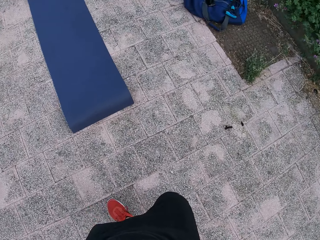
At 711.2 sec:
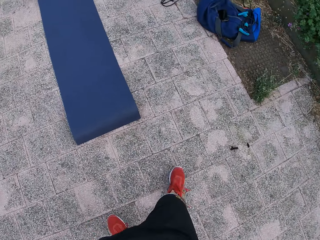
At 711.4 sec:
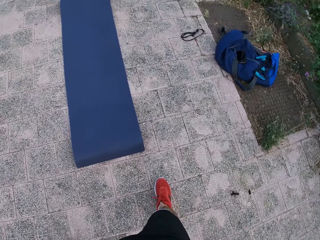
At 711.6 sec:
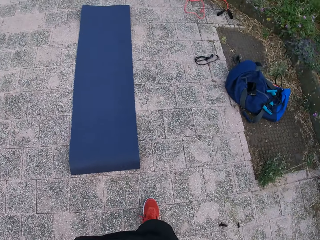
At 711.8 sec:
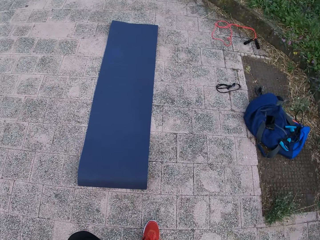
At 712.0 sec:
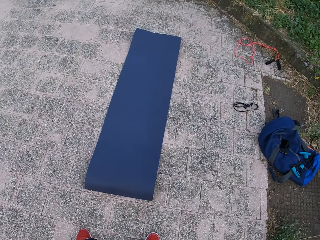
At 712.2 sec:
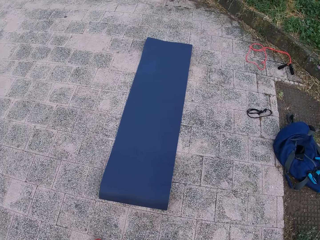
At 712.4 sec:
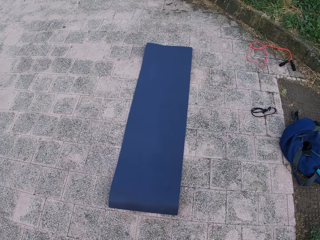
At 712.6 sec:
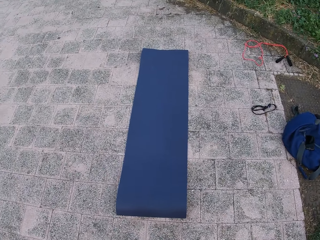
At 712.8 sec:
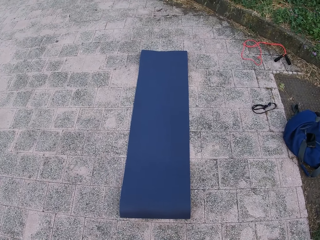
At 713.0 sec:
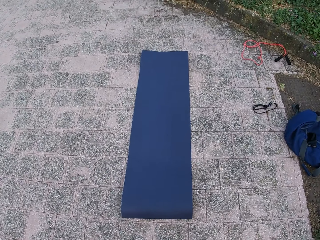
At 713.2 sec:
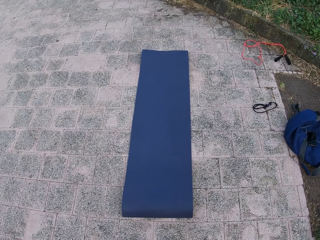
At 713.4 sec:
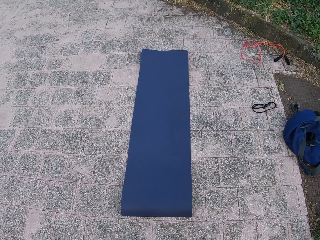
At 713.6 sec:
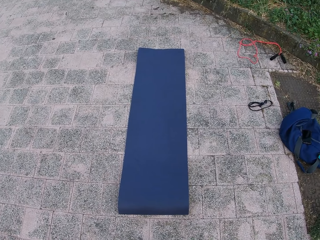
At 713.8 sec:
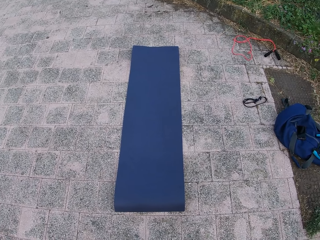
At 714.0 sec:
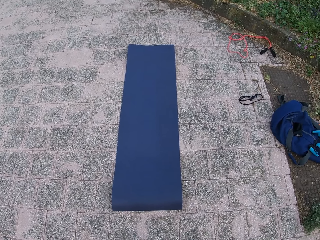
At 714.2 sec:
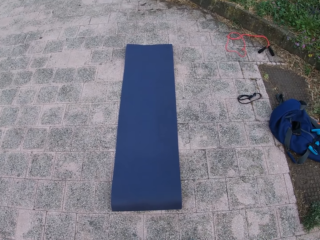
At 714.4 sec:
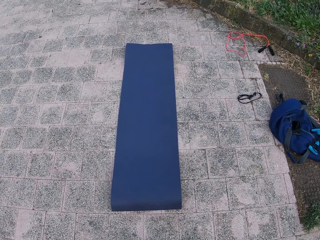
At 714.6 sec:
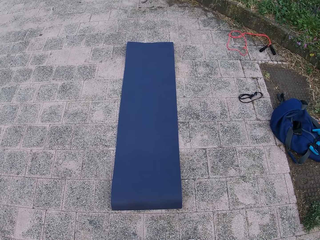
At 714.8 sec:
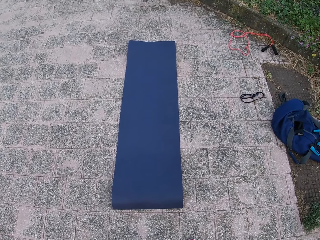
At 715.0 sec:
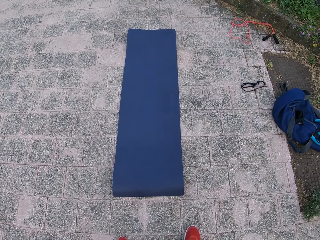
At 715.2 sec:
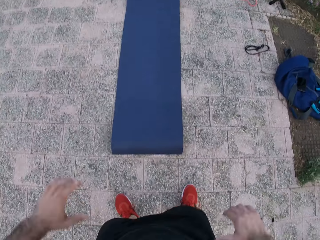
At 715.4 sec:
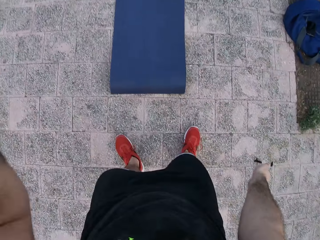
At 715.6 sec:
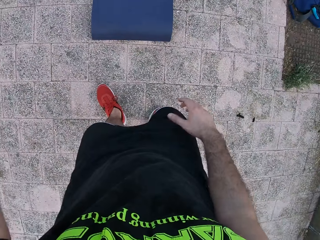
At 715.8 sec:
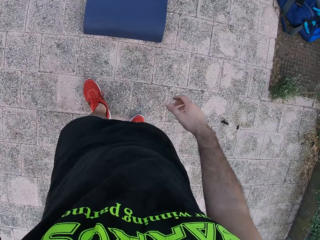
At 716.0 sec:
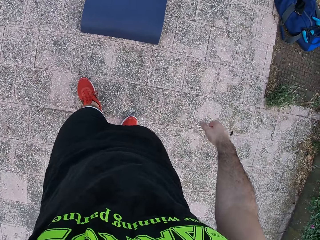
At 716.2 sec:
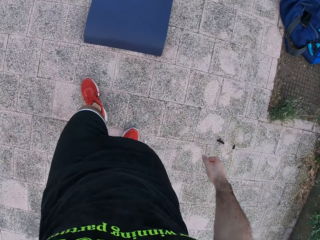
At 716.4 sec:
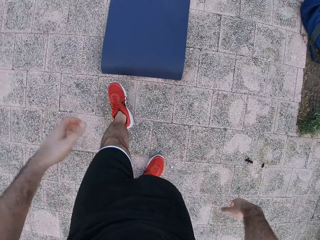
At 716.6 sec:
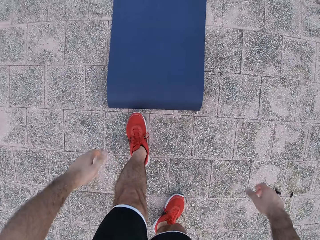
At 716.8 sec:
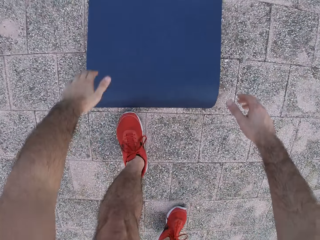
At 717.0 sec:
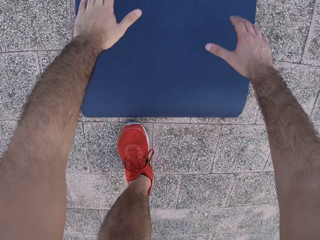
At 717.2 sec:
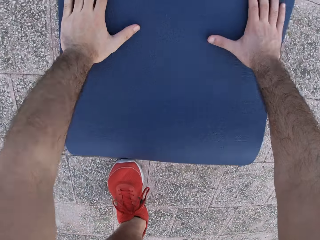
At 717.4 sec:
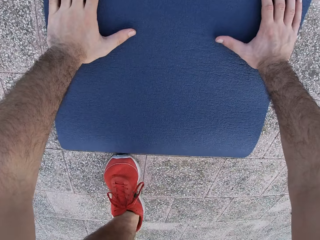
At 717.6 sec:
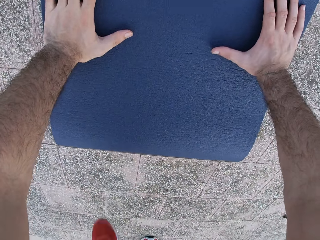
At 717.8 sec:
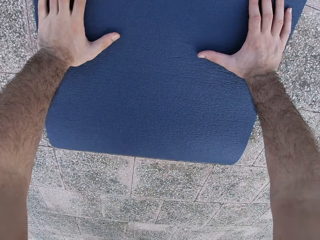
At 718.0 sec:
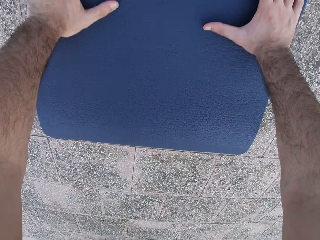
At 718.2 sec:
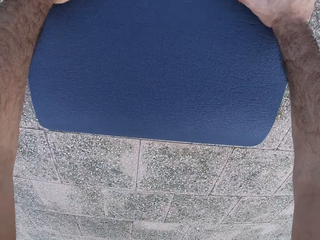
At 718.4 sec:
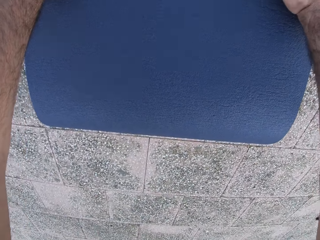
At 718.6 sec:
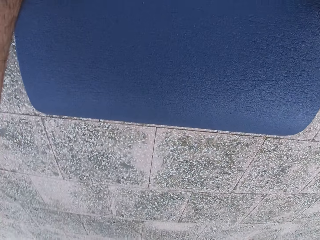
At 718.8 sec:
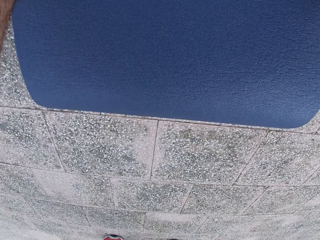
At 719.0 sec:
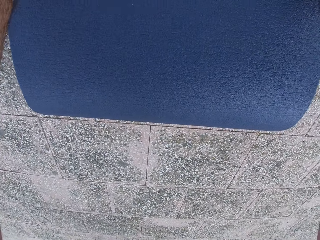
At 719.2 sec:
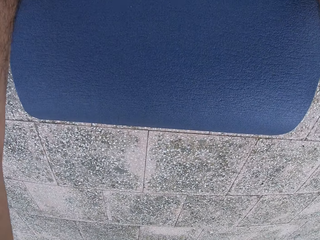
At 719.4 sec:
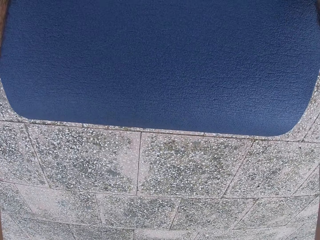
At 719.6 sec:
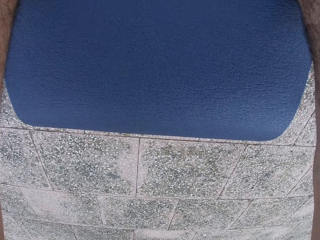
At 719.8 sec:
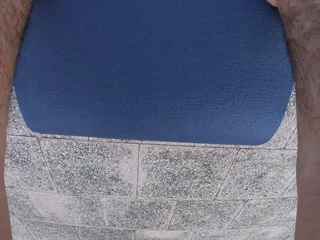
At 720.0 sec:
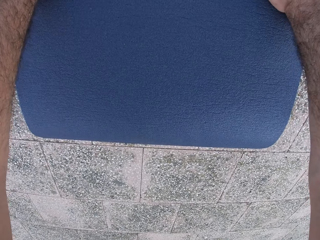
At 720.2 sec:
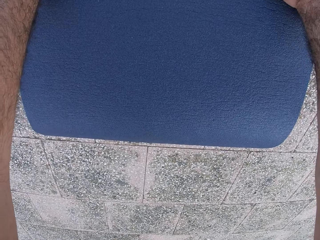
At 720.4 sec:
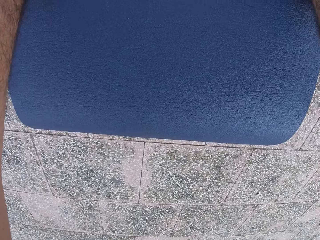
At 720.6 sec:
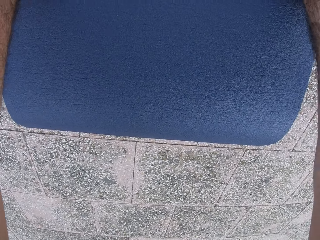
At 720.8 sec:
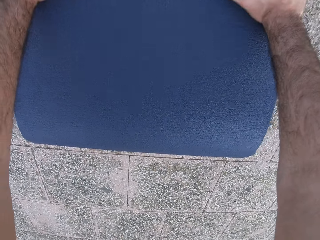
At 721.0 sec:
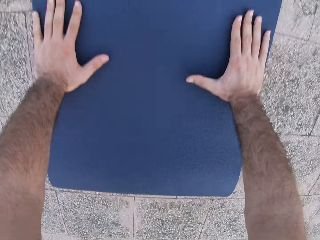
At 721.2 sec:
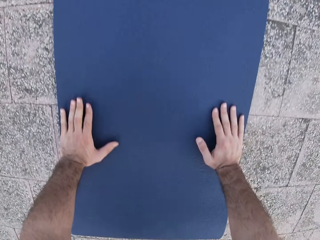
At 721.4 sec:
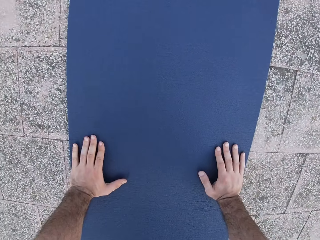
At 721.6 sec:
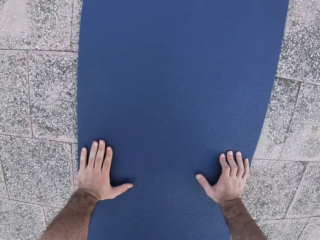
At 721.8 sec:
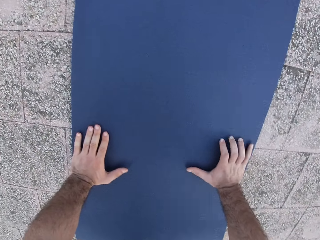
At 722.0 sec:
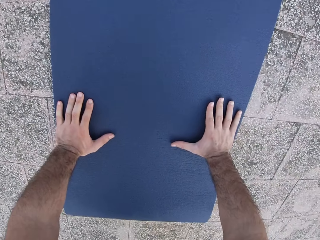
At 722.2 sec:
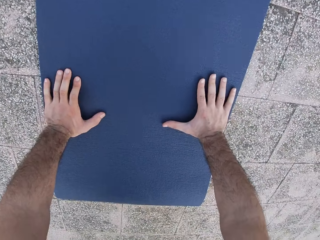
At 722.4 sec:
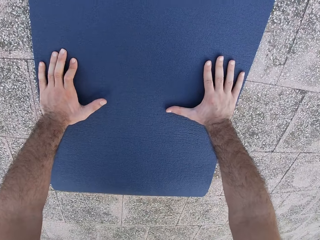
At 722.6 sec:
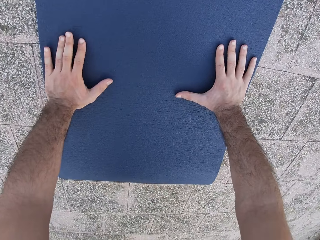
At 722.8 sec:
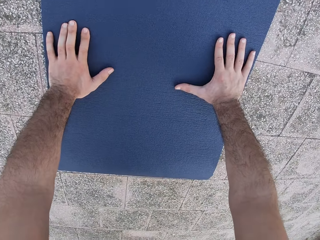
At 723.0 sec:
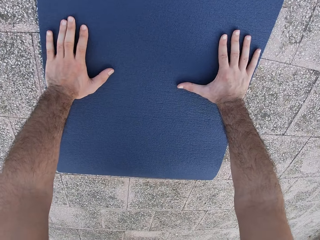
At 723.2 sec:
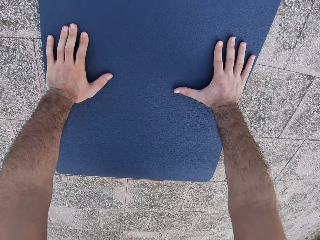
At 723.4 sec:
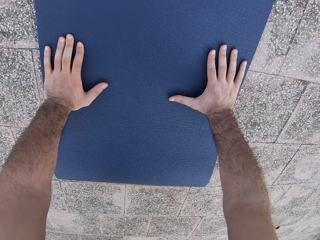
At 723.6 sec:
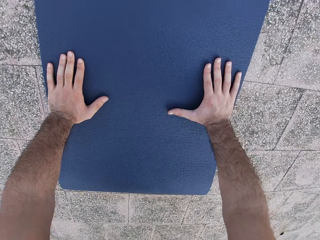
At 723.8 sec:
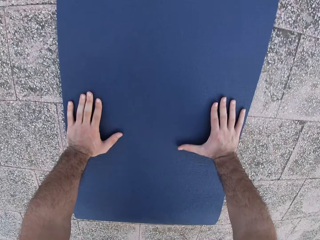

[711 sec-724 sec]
The camera wearer looks around. They lift the left hand. They move both hands. They hold onto the mat with both hands. They move the left leg. They exercise on the yoga mat.

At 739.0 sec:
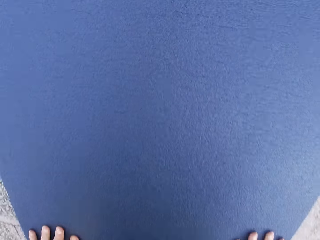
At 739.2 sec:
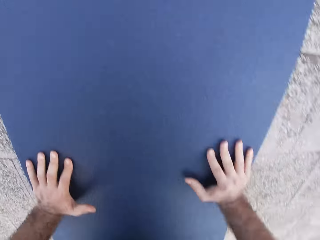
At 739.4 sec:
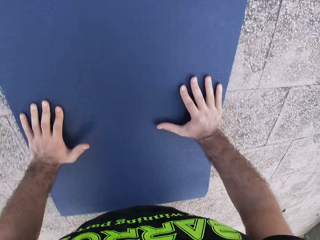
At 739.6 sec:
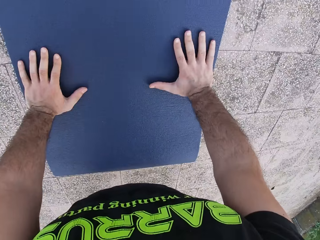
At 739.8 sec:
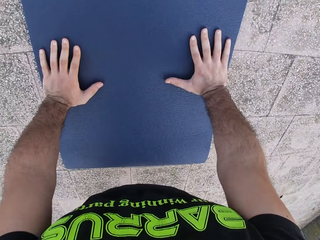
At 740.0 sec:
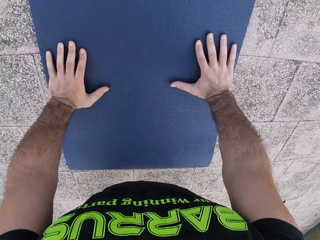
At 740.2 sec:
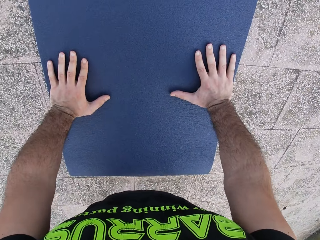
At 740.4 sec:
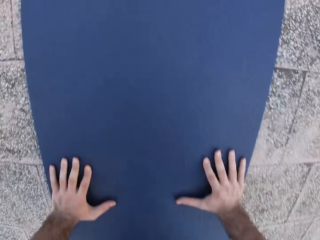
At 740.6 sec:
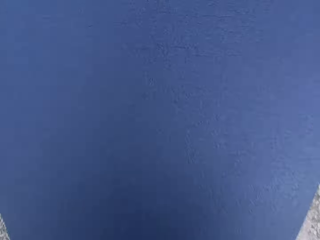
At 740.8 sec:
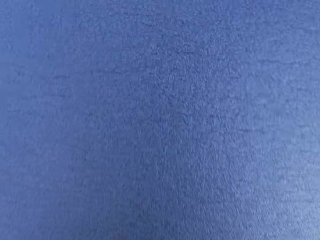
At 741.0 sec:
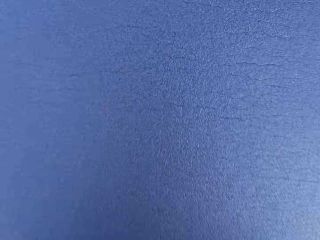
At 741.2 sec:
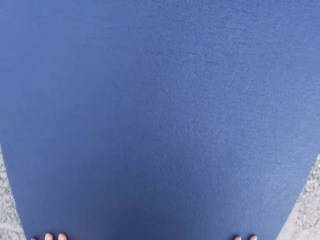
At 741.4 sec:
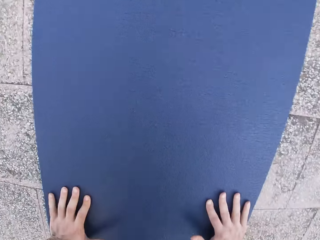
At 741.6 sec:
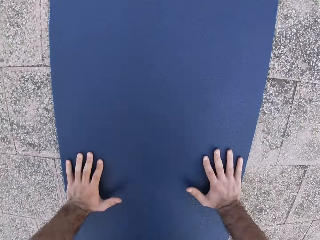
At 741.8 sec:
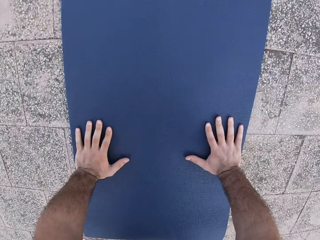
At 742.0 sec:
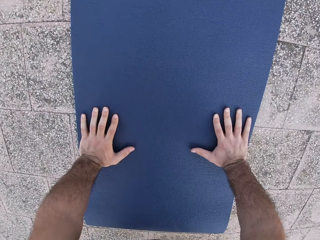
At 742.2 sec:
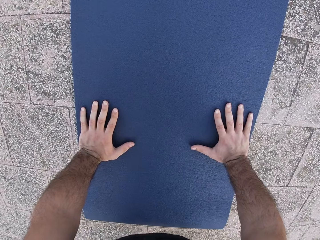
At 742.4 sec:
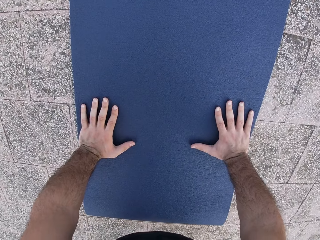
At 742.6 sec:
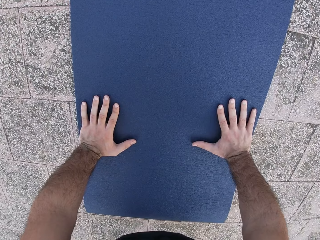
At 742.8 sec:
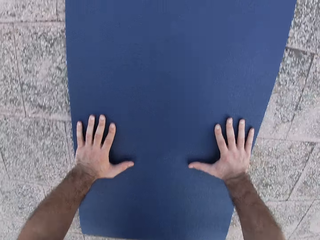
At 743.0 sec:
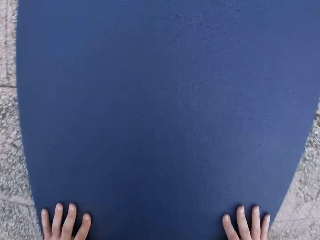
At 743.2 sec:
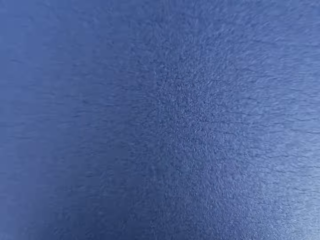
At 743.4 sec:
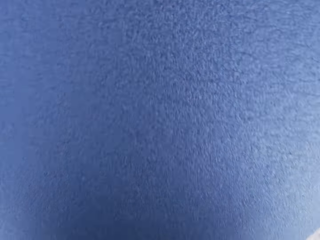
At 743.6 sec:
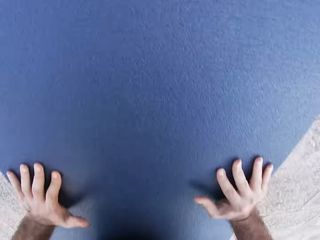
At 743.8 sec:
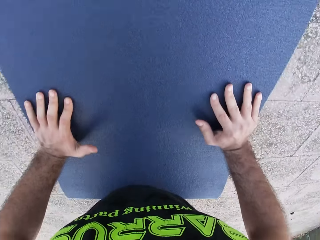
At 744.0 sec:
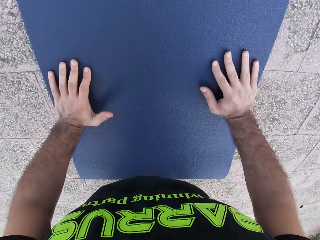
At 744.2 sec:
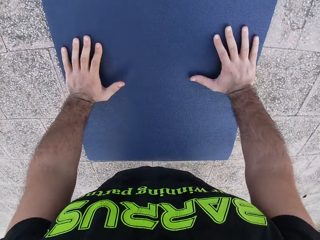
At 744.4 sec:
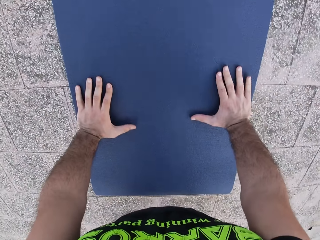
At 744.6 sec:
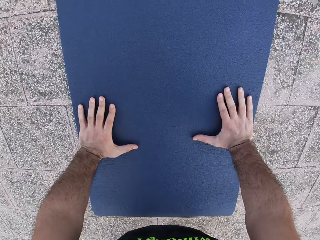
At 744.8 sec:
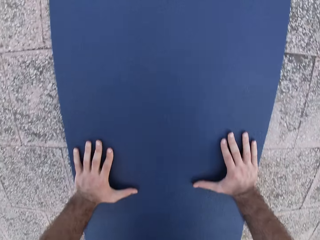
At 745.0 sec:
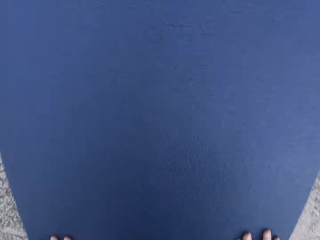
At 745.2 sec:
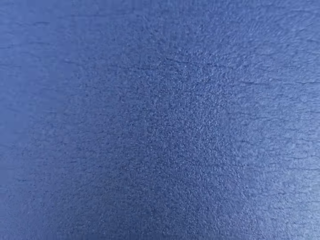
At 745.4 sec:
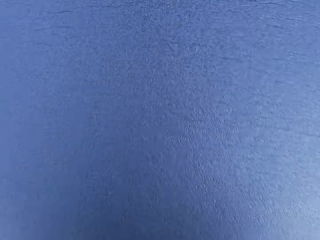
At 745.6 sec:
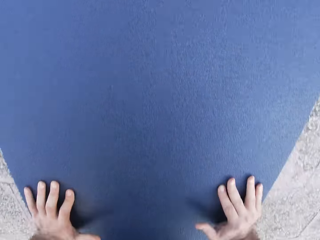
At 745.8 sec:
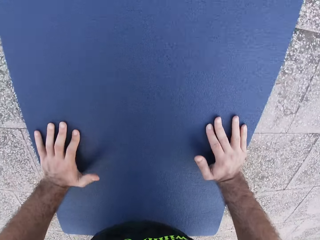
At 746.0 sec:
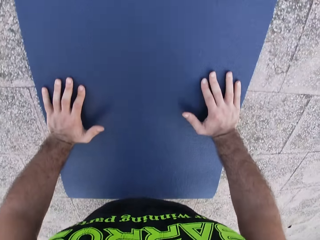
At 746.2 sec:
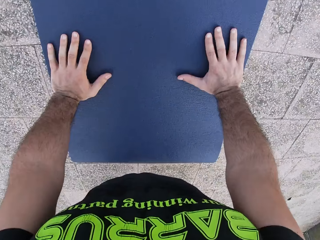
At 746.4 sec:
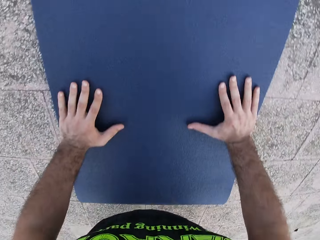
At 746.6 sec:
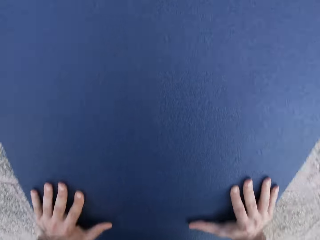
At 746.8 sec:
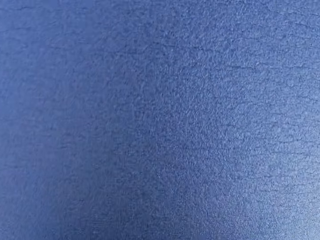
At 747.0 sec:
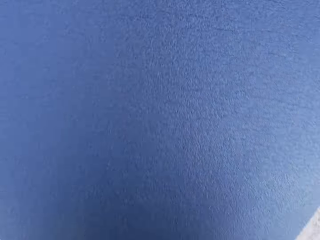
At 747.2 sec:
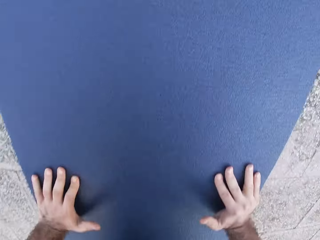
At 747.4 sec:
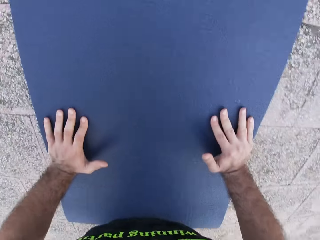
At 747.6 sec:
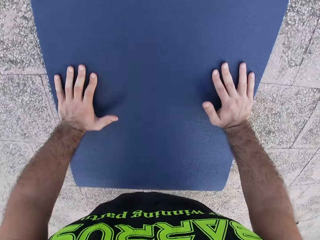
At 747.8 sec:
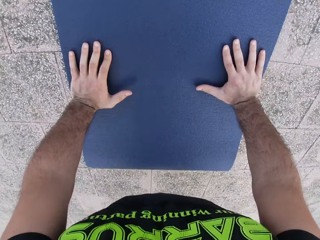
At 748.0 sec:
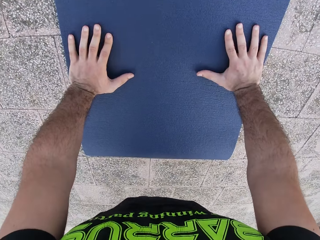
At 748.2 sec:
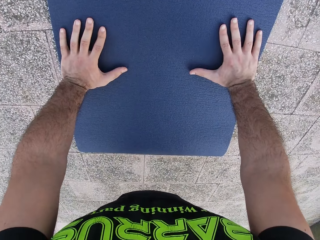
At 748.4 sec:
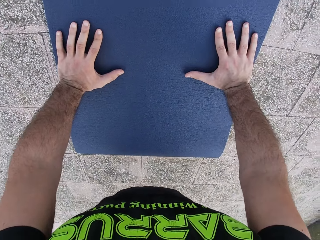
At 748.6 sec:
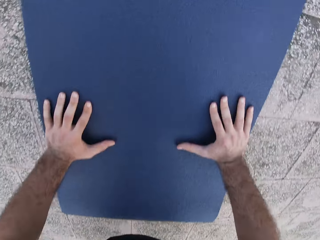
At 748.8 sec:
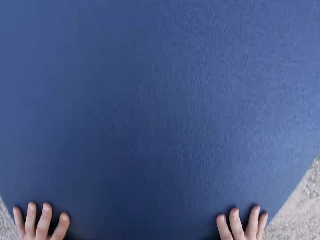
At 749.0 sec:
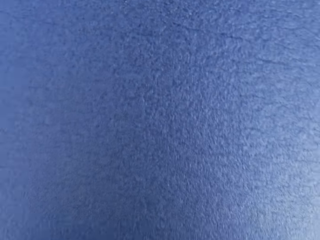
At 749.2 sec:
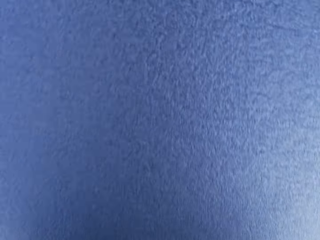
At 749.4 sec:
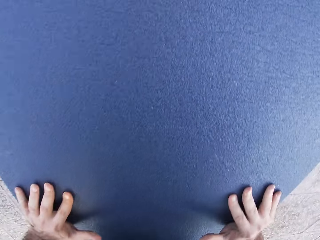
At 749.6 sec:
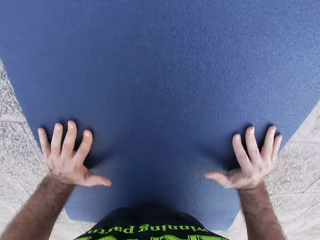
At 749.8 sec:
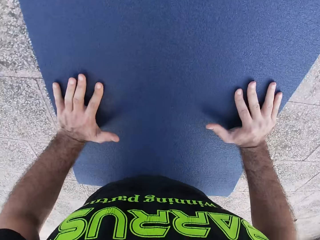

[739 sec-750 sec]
The camera wearer does the press-ups.
